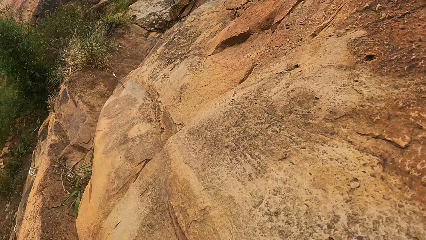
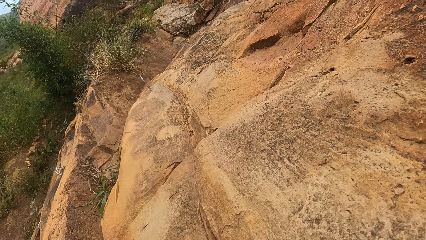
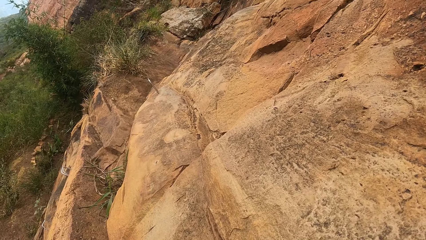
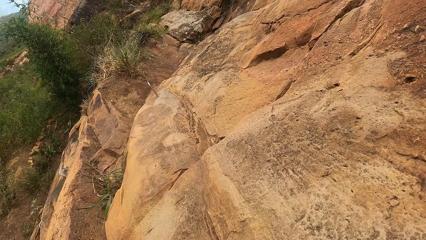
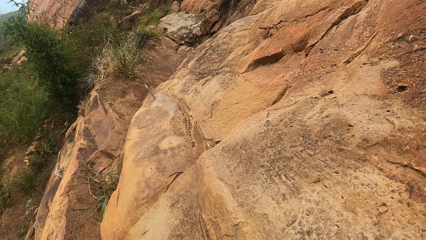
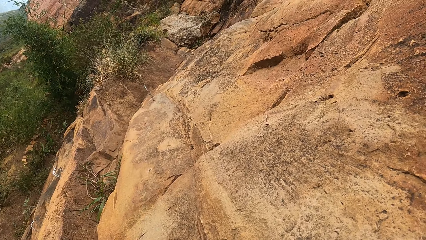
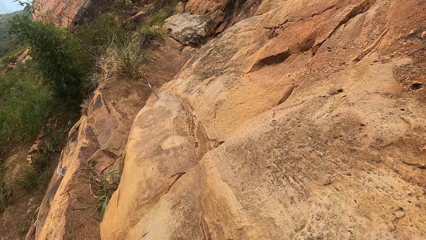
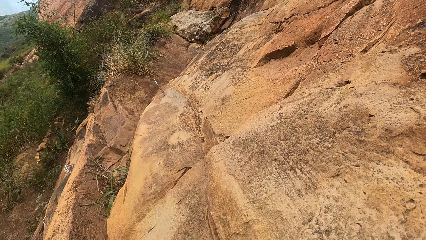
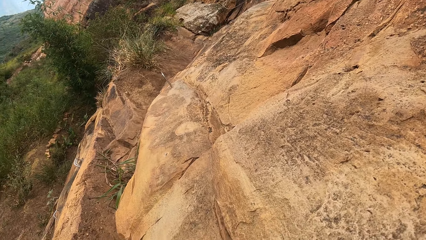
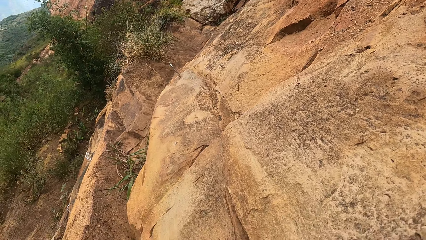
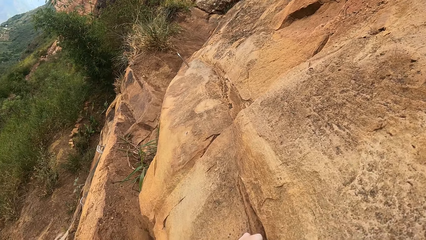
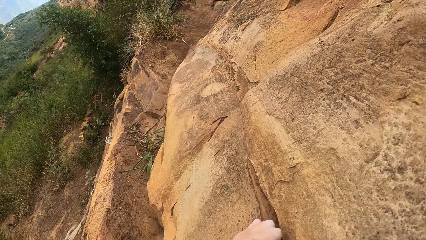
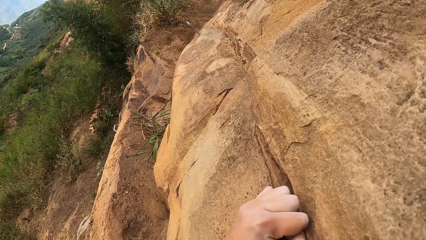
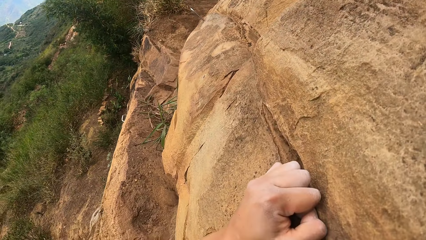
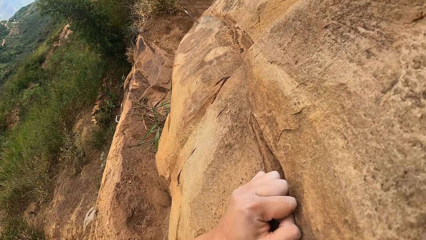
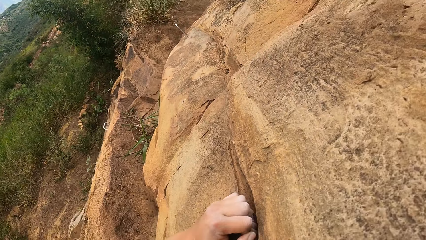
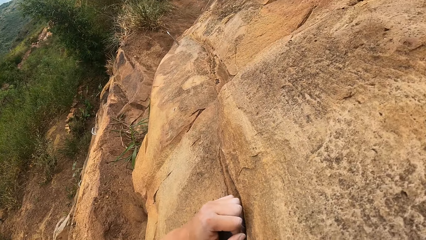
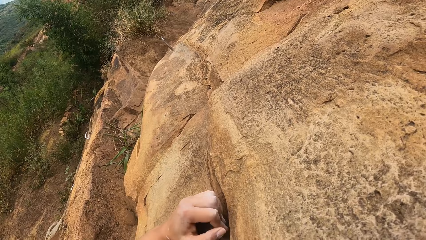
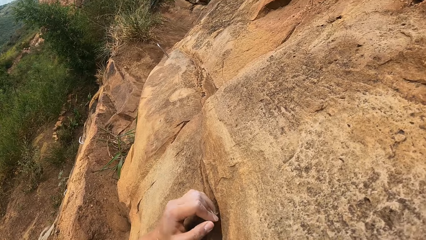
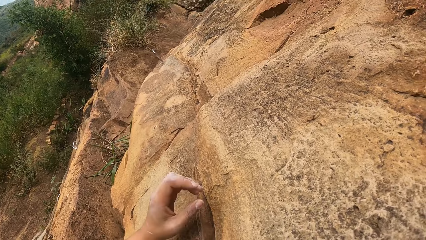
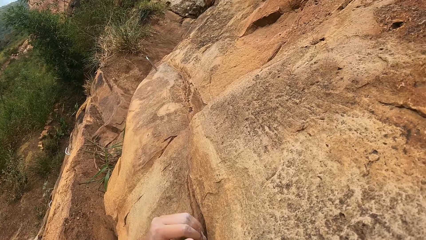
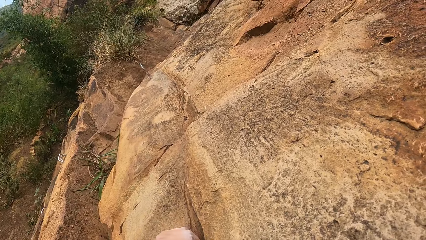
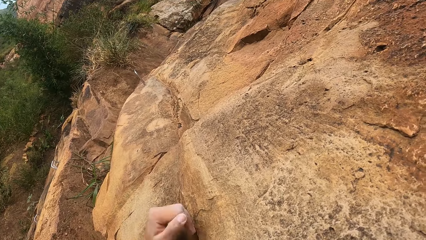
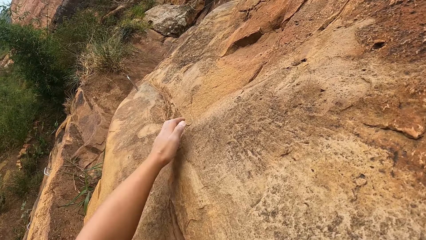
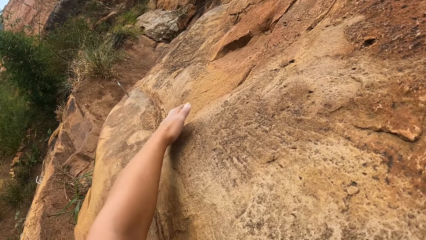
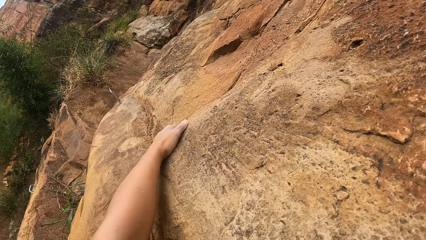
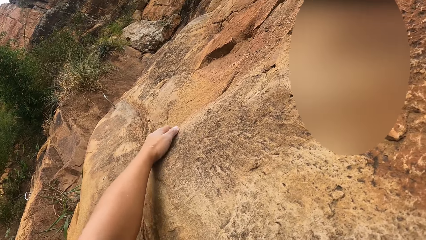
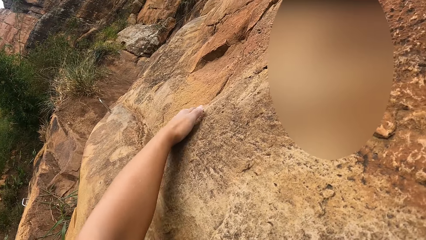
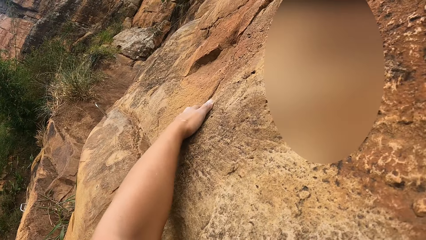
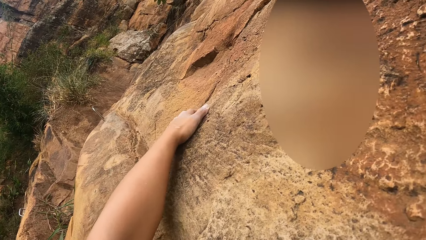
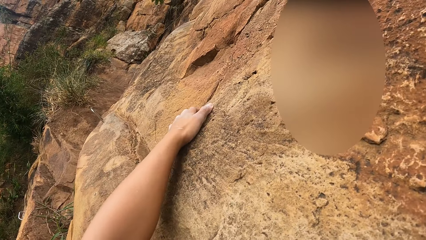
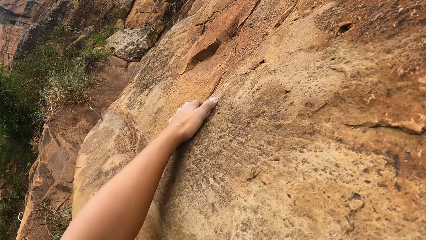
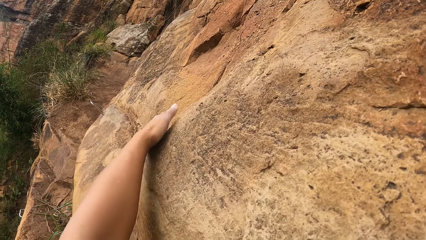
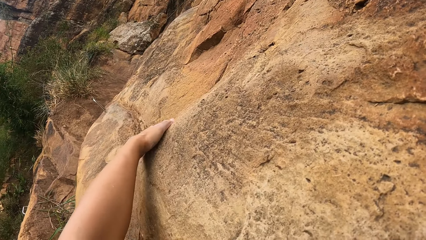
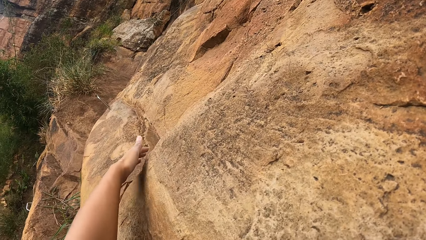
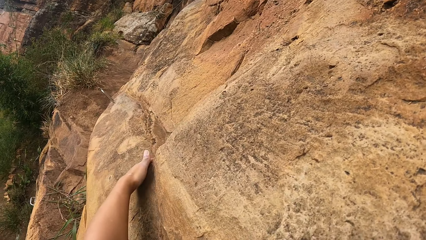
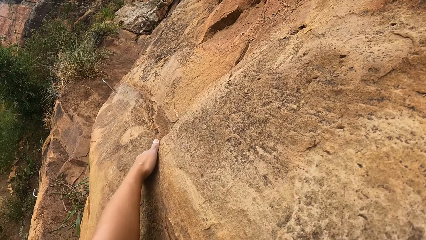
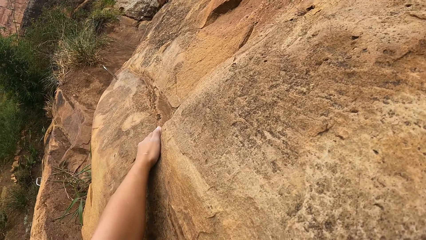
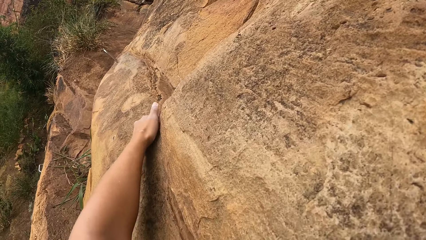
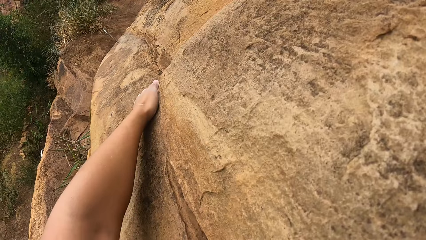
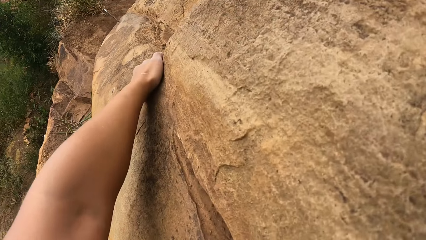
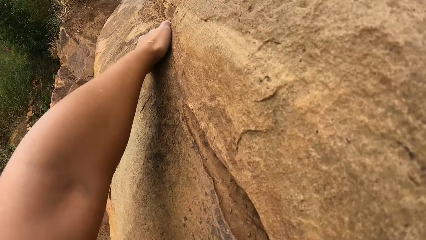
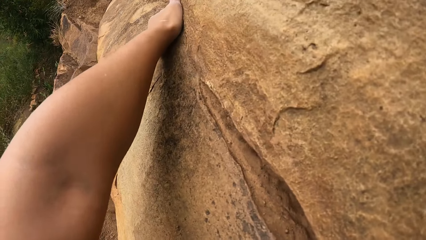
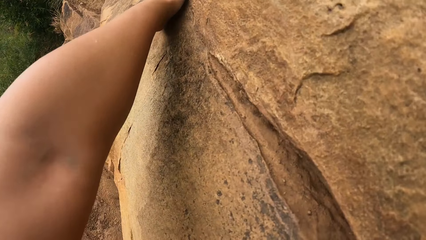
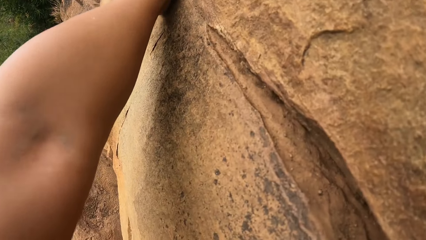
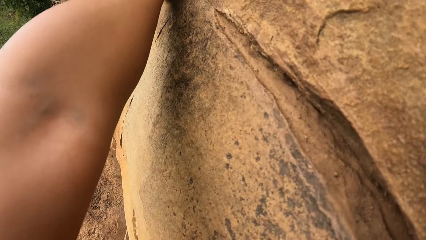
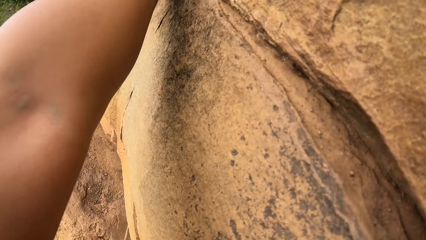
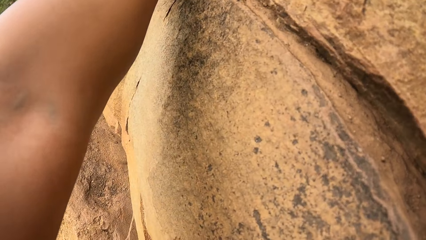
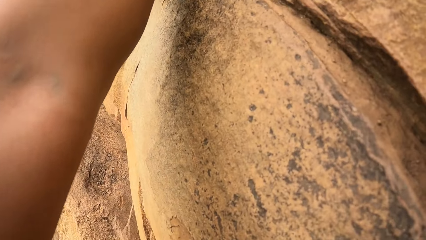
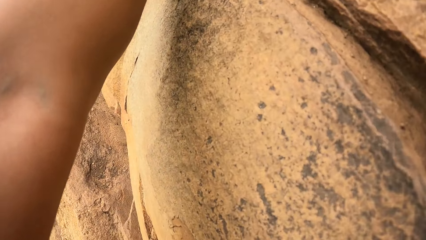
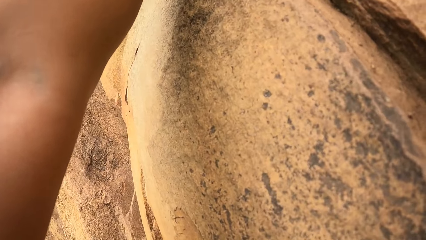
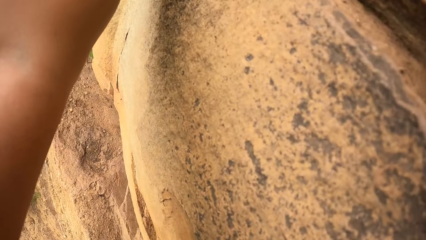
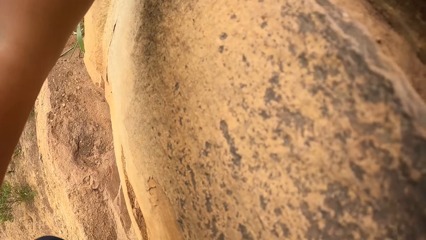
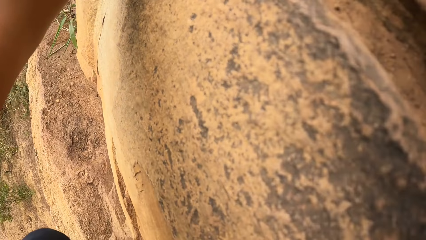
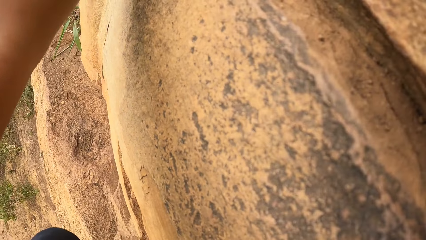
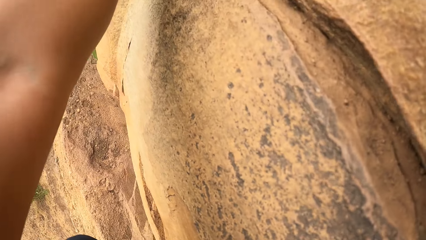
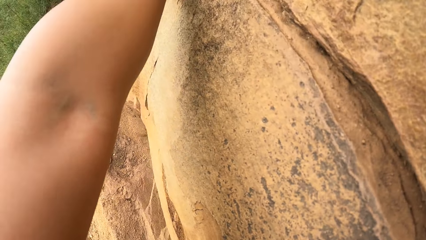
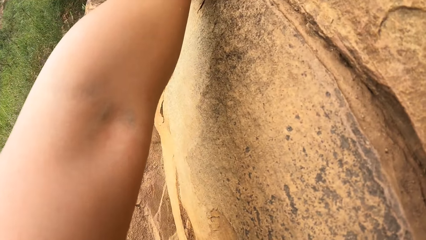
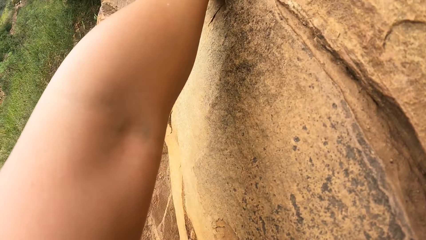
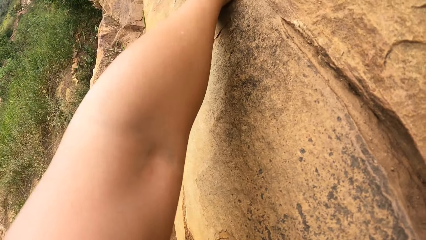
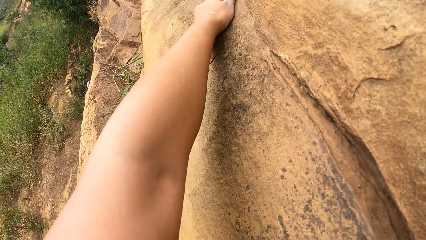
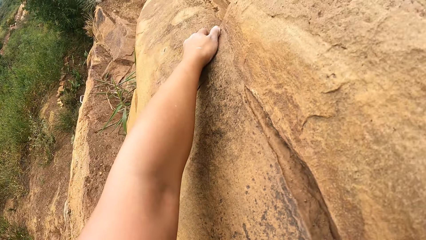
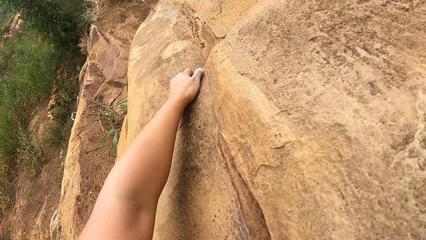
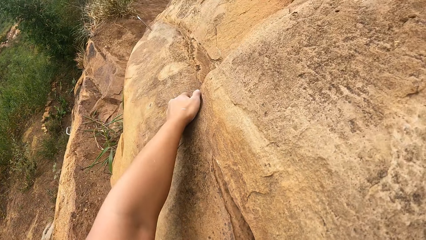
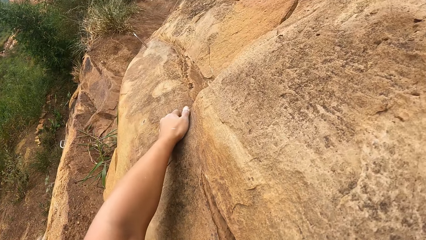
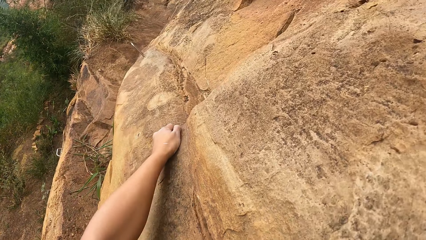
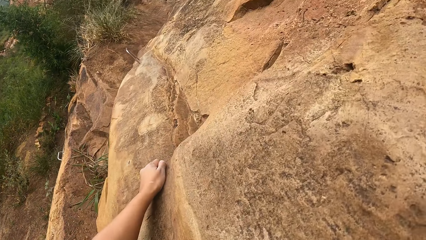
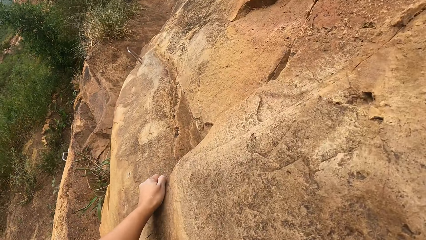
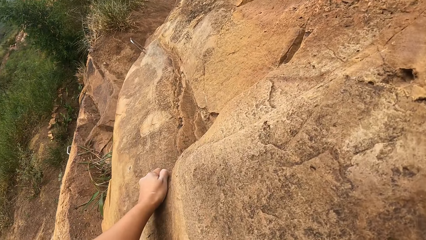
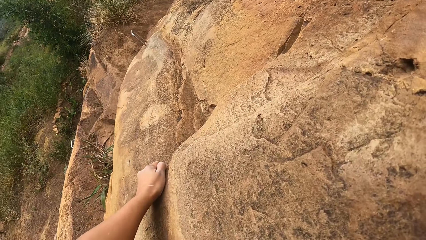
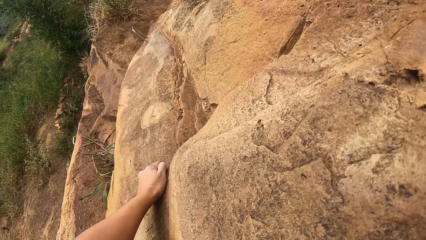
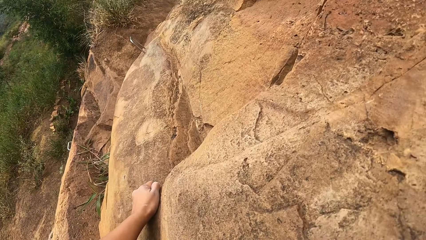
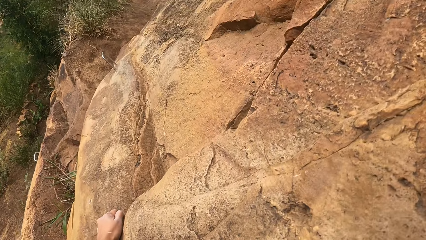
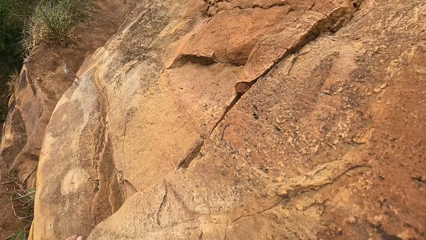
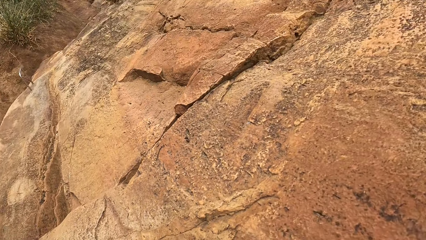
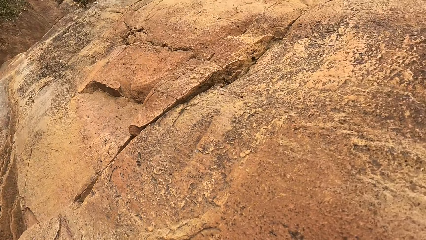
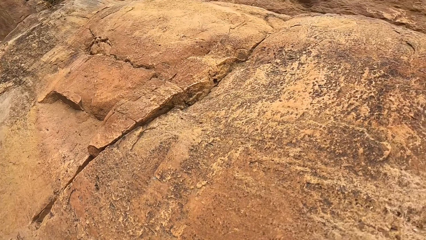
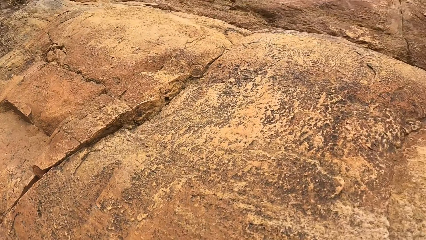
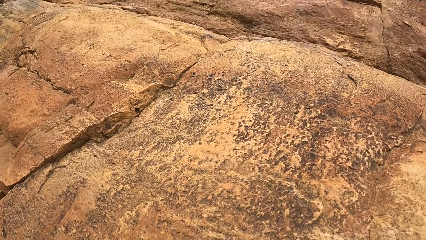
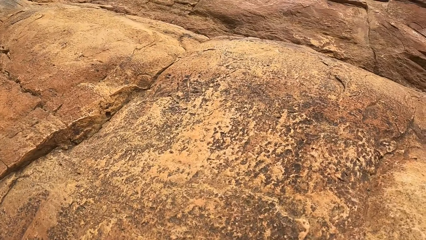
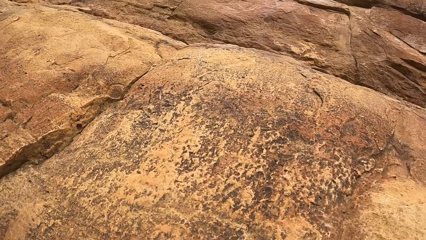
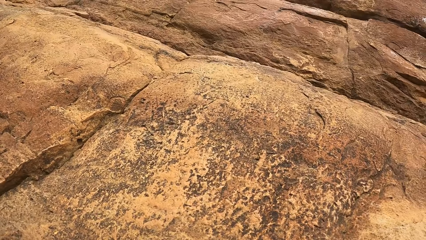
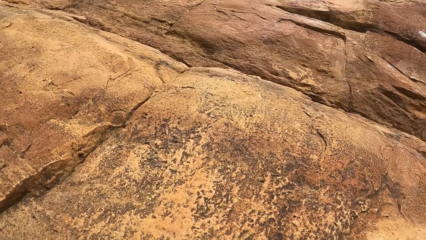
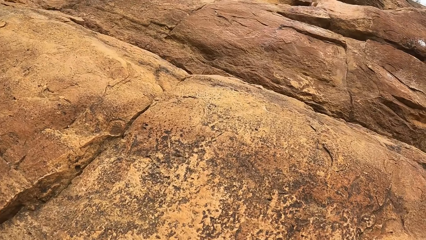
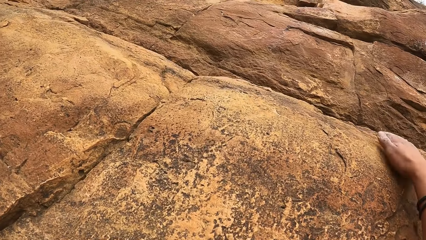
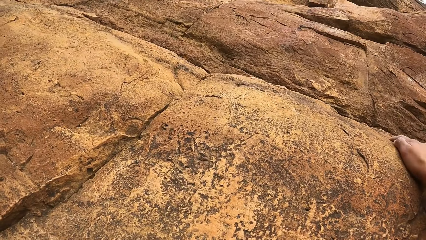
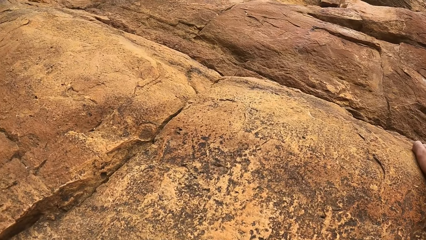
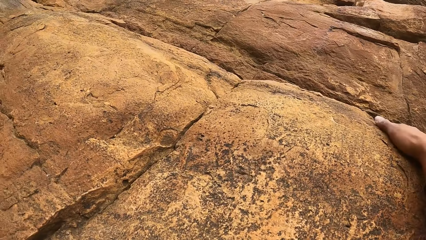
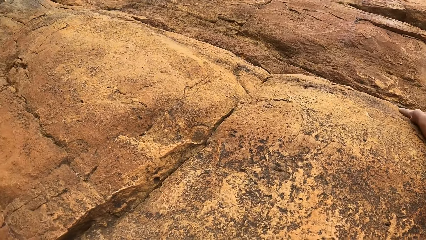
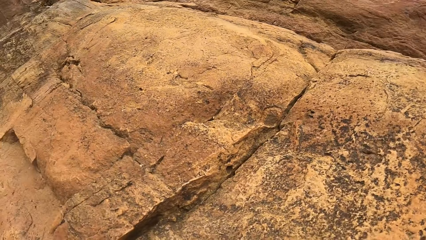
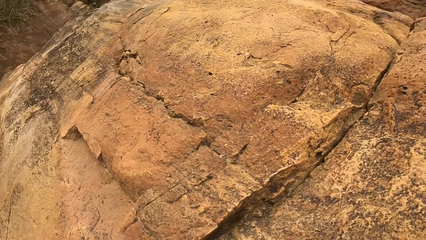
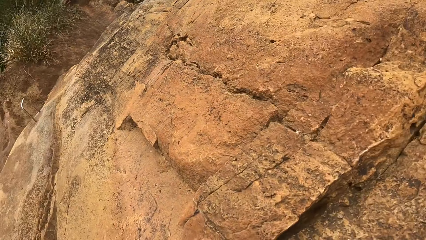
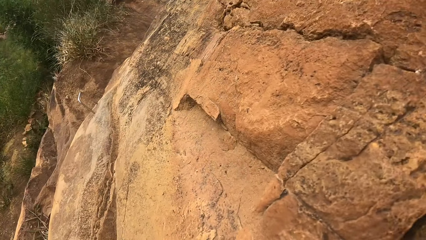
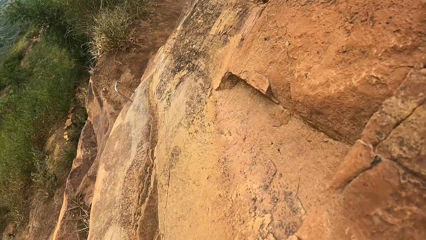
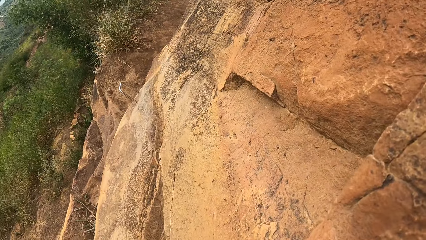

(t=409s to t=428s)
The camera wearer climbs a rock cliff.
